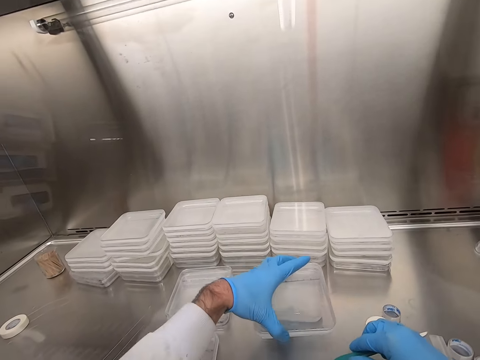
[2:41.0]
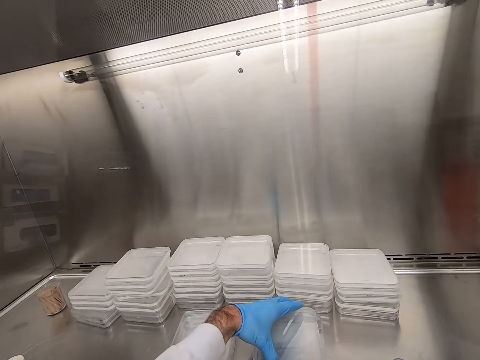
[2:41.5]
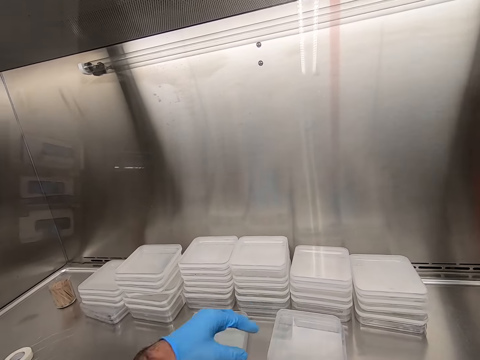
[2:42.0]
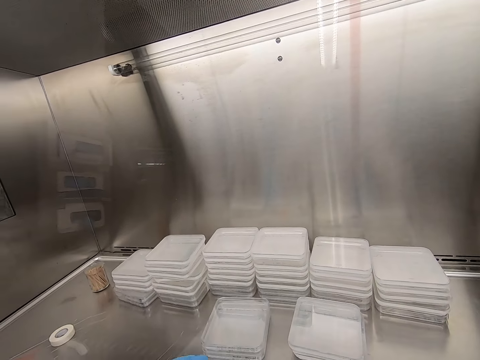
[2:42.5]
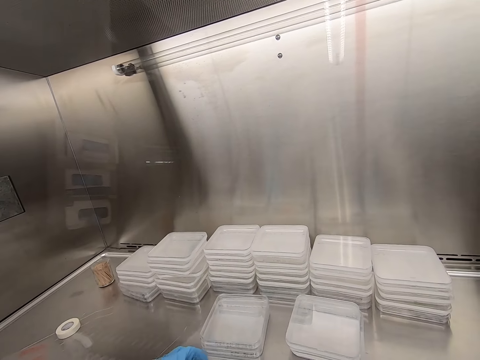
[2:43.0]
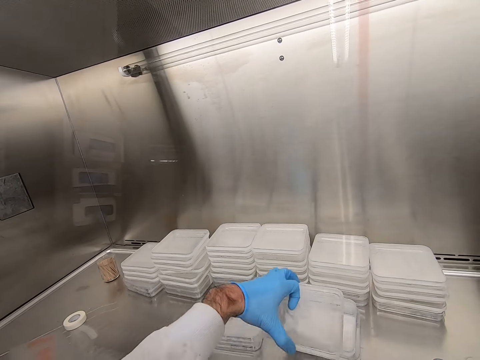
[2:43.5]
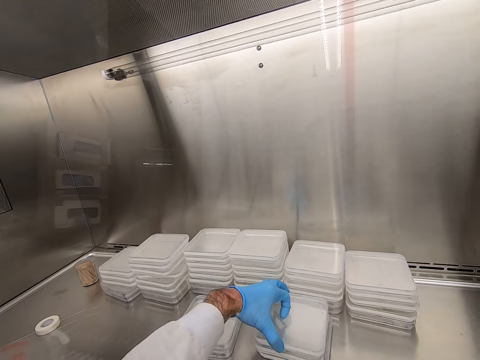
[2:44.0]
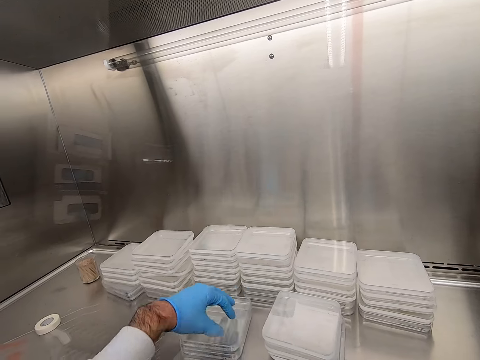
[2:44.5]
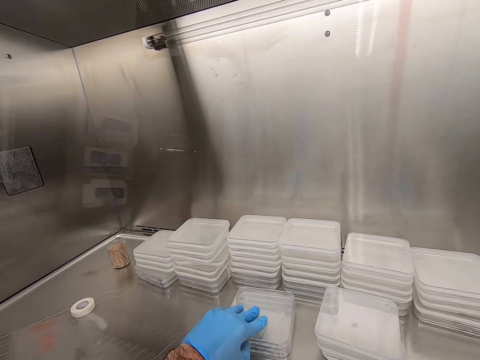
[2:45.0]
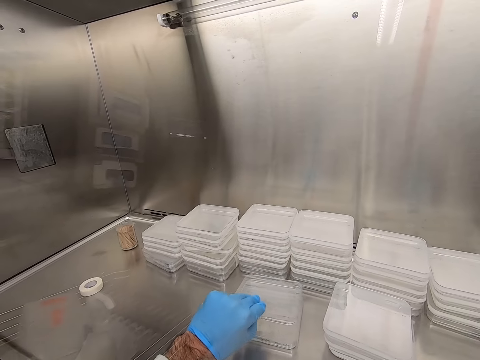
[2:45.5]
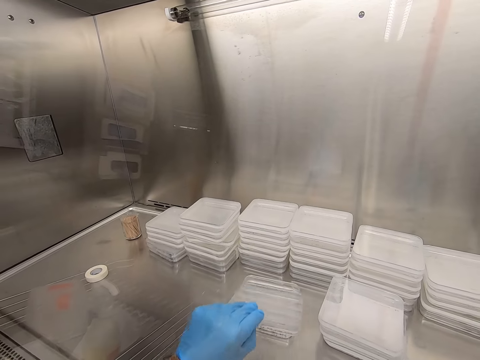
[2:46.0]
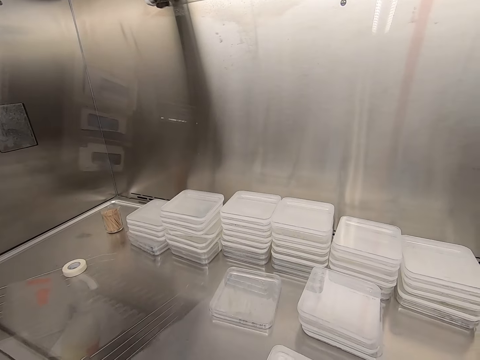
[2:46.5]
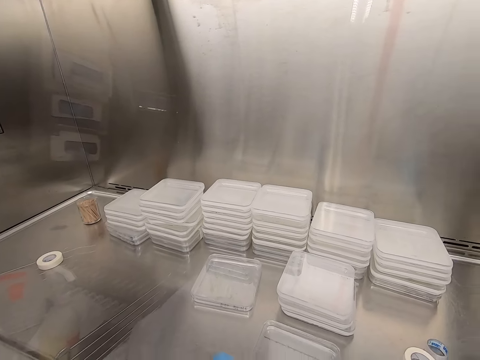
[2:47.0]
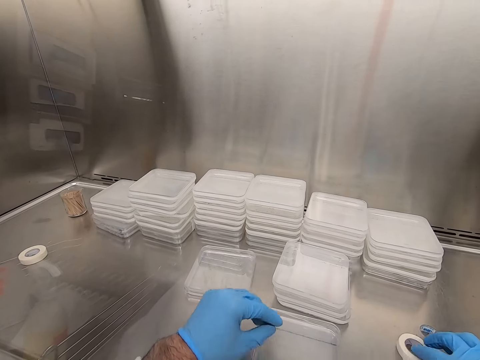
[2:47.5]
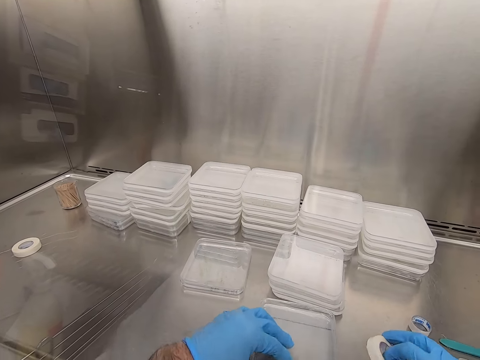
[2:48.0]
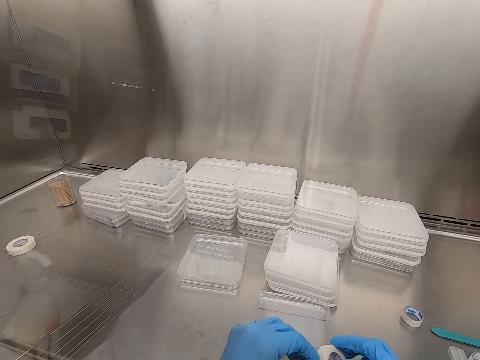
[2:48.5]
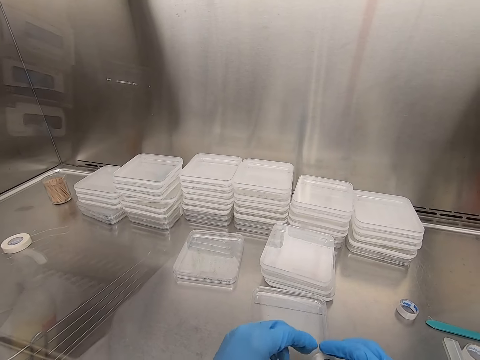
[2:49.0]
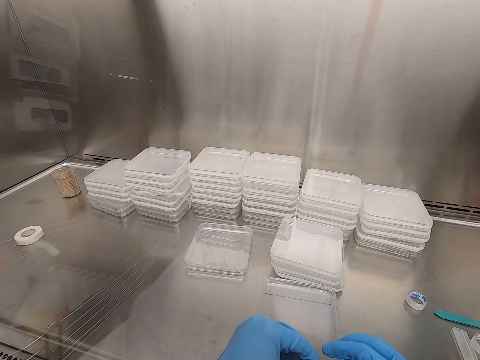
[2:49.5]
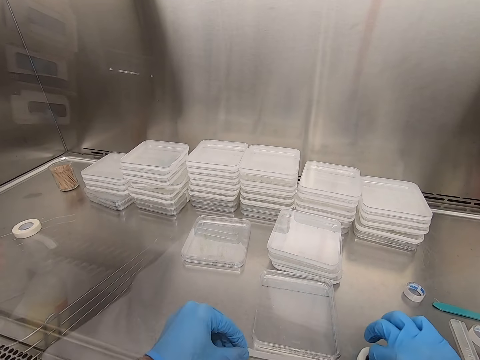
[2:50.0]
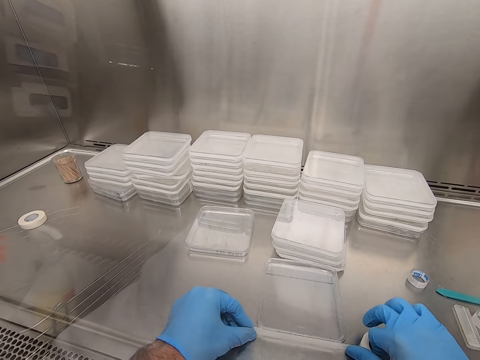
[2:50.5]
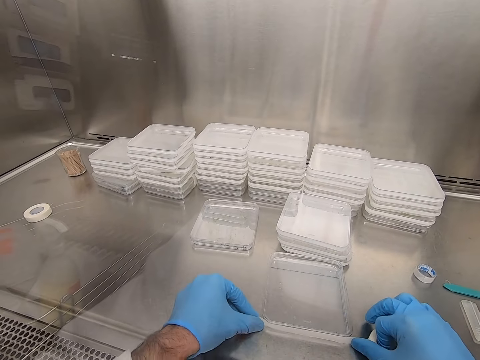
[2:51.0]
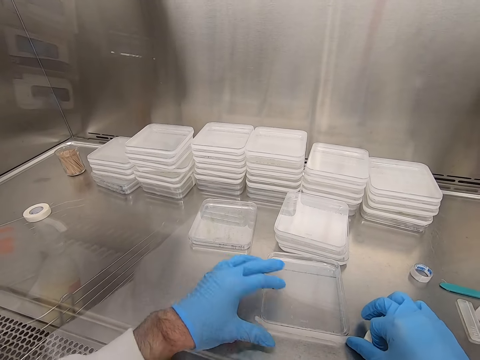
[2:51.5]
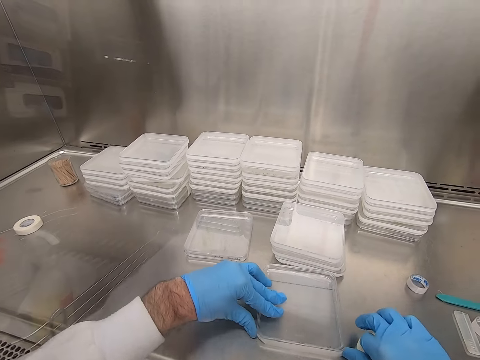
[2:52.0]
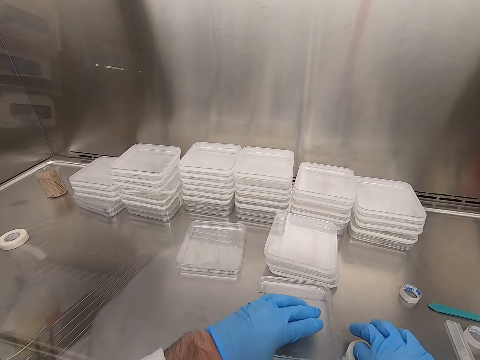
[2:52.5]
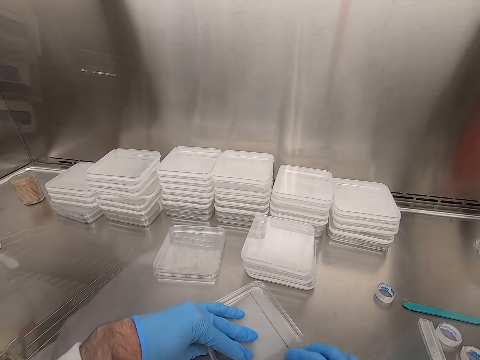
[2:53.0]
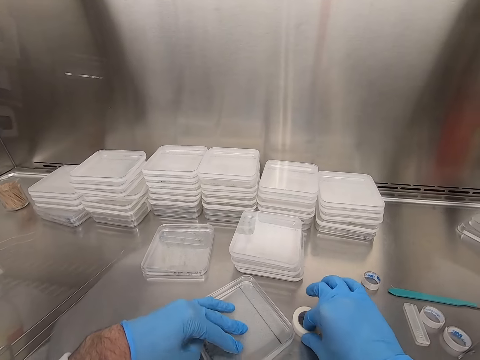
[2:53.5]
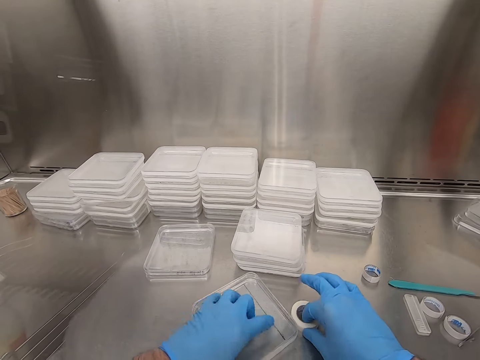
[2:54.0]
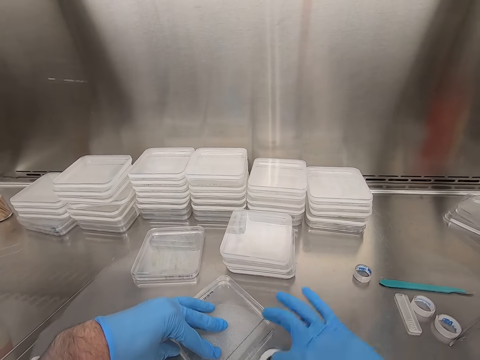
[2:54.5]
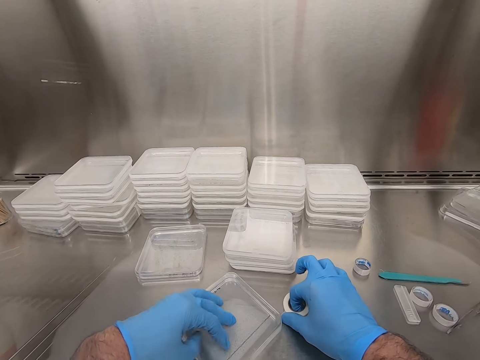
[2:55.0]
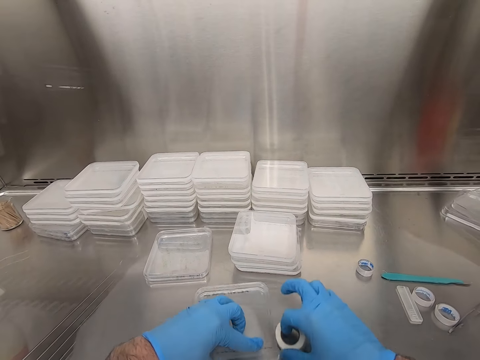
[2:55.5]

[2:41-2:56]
The camera wearer lifts the container and puts down the container. They place the scalpel on top of the containers. They move the container. They place another container on top of the container. They hold the container. They pick up the container. They put down the container. They pick up the tape. They unwind the tape. They apply the tape on the container. They seal the container.

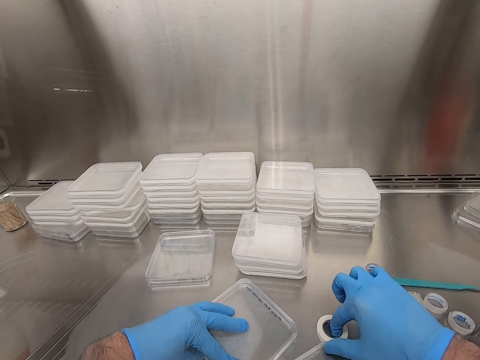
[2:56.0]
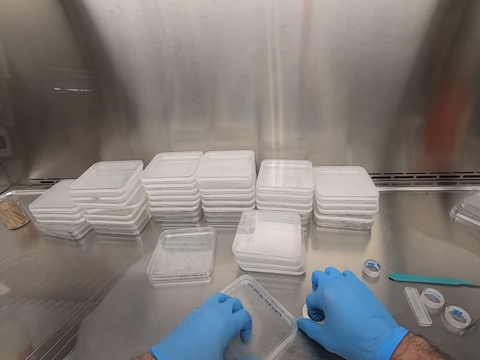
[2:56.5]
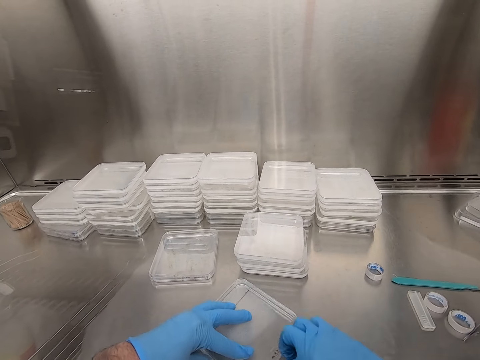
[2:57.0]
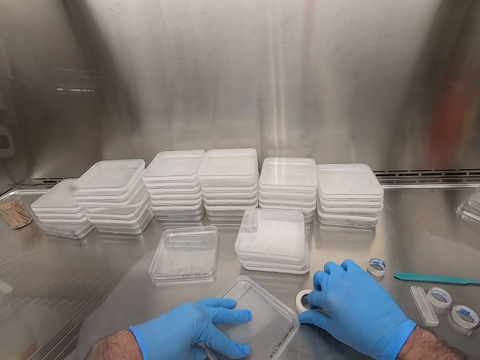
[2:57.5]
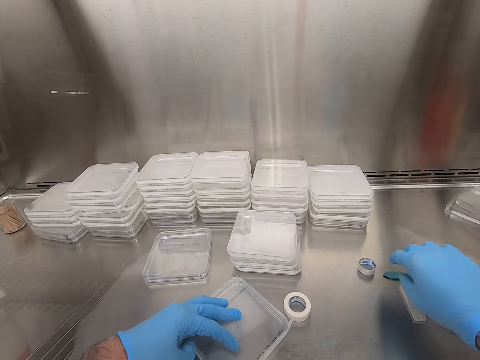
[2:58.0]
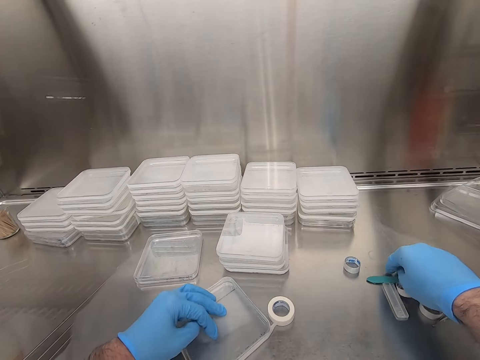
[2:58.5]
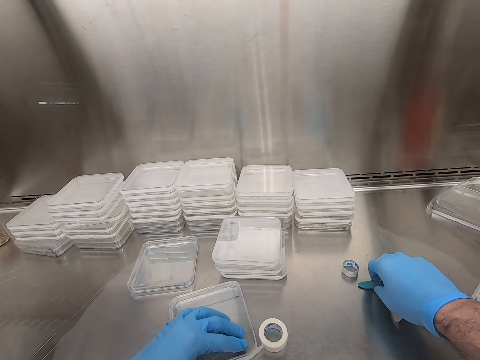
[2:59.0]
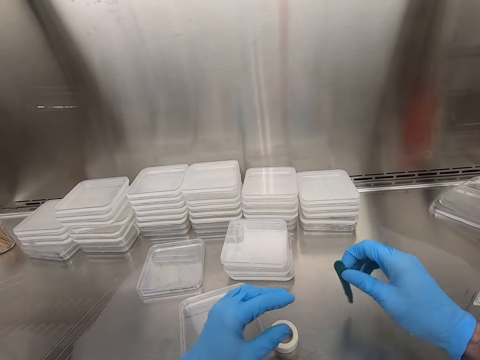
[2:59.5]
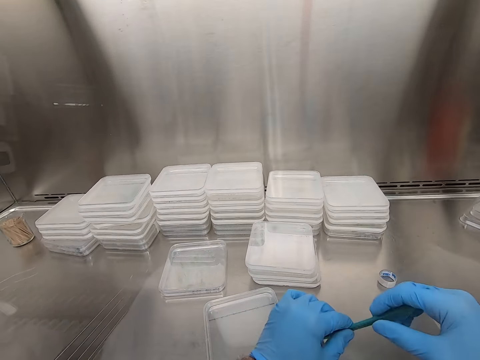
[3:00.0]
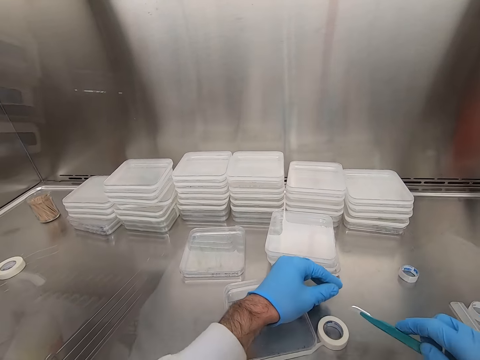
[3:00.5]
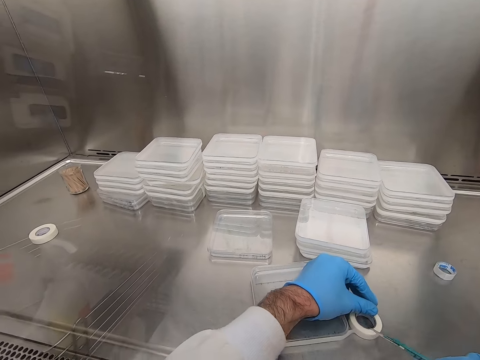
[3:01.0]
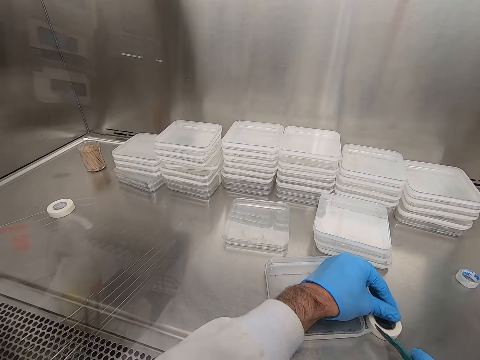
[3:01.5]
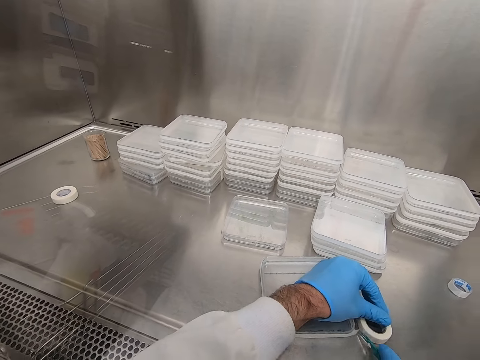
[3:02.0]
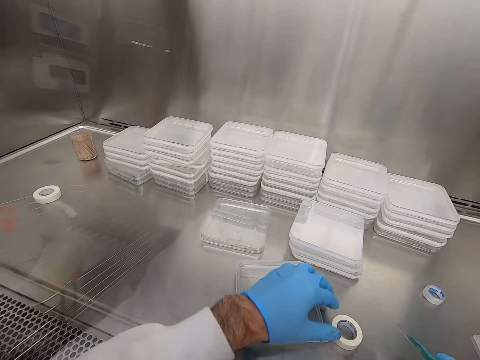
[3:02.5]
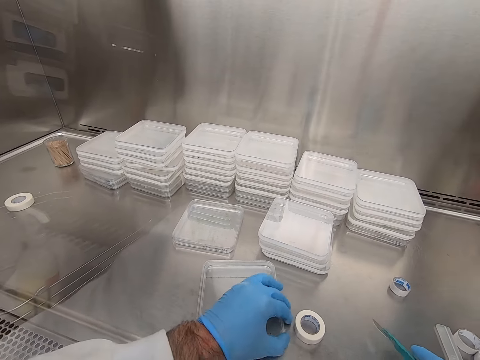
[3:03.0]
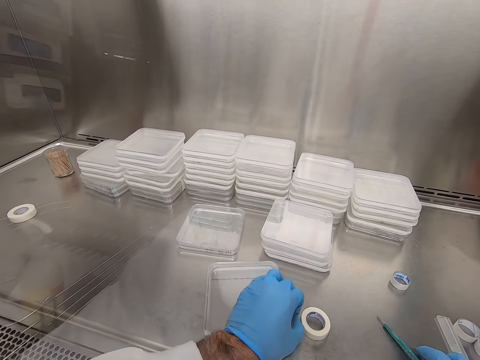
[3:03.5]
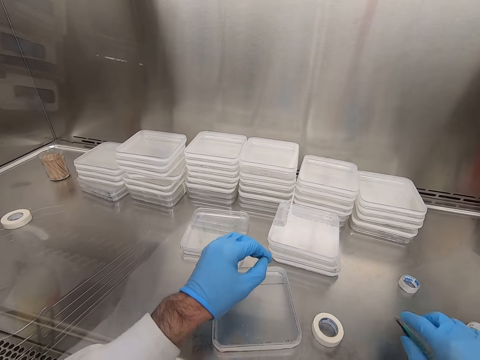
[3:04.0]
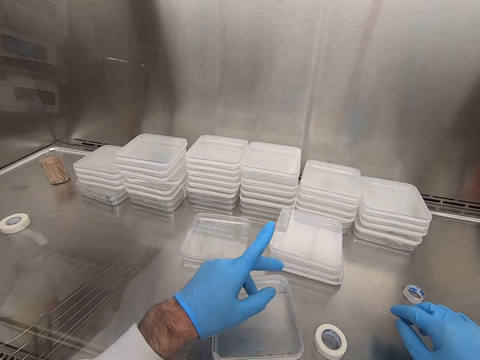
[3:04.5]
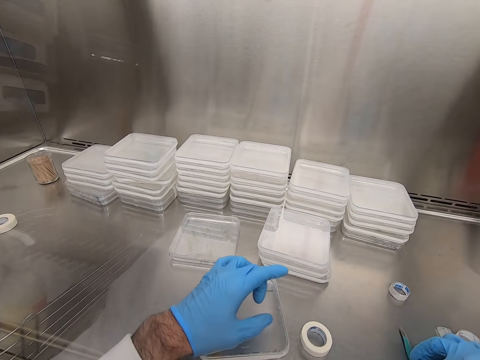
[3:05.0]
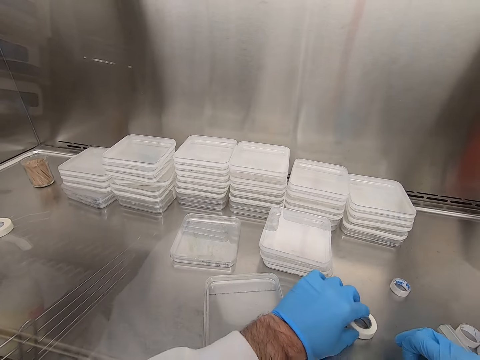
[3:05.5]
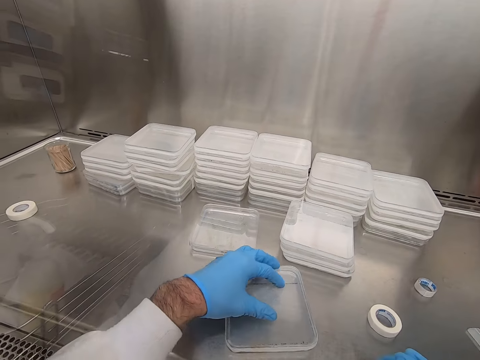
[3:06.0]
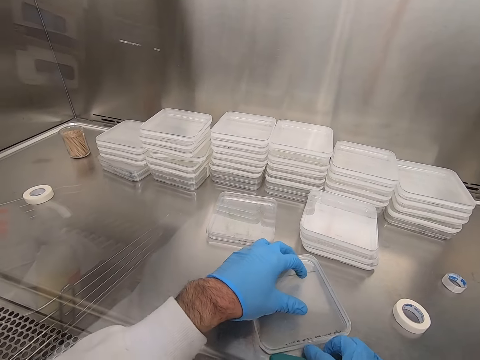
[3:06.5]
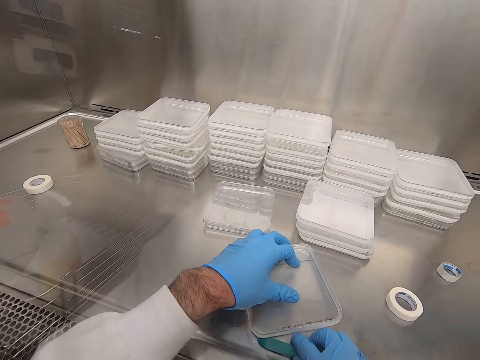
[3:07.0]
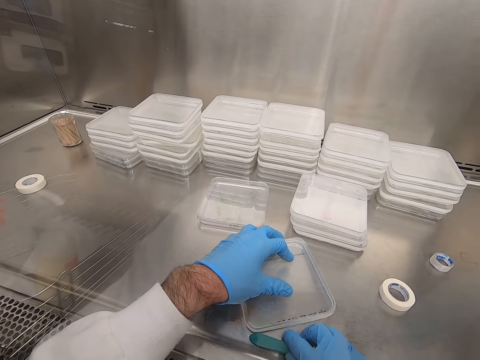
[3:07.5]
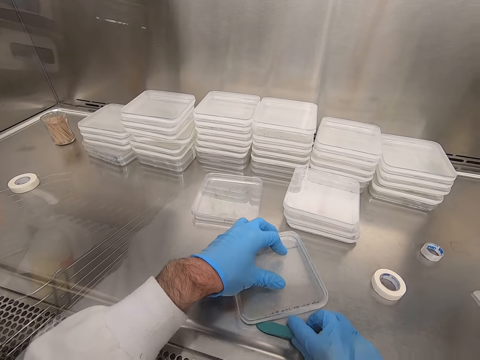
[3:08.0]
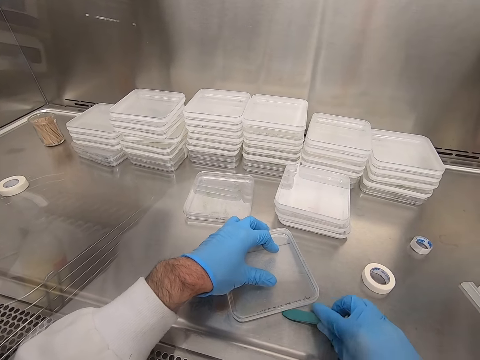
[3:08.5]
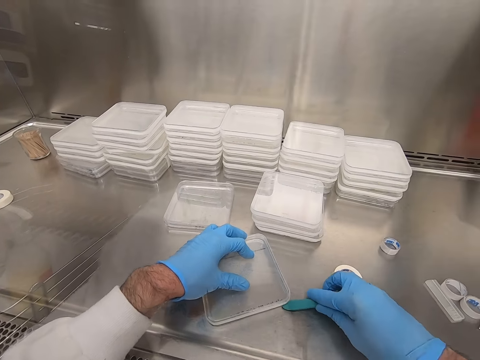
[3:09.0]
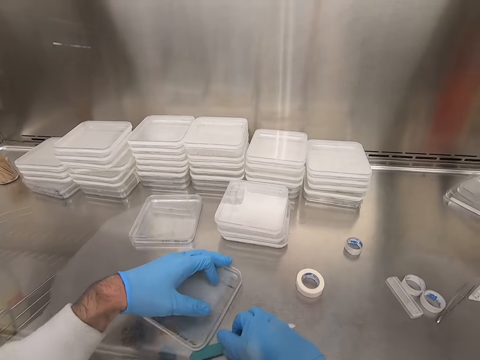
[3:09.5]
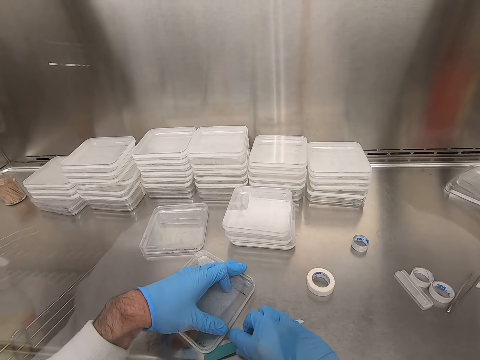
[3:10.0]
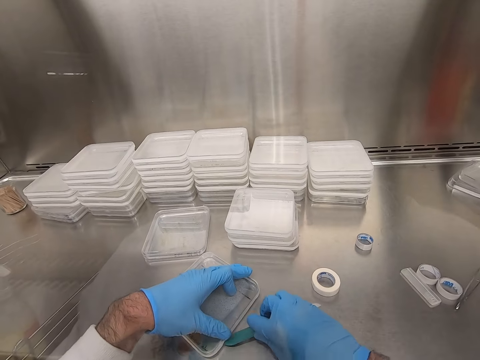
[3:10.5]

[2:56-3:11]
The camera wearer picks up the utility knife. He picks up the container. He moves the container. He holds the utility knife with both hands. He holds the tape. He cuts the tape. He puts down the utility knife. He picks up the utility knife and moves the tape. He puts his hand on the container. He presses the tape around the container with the utility knife.
